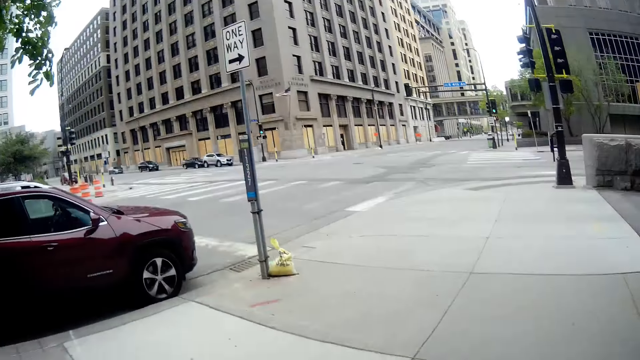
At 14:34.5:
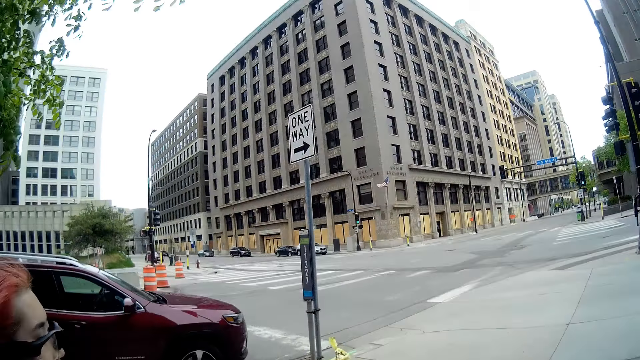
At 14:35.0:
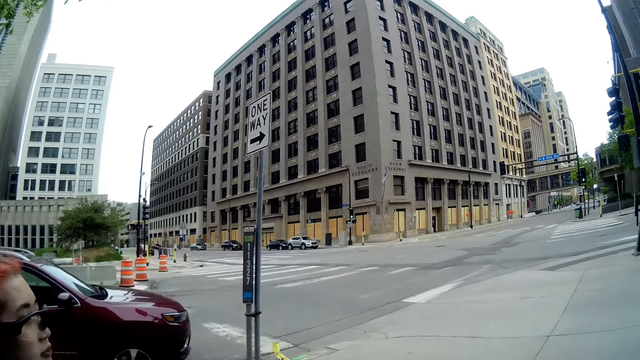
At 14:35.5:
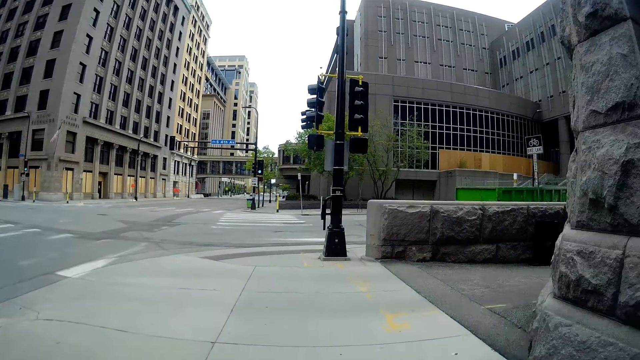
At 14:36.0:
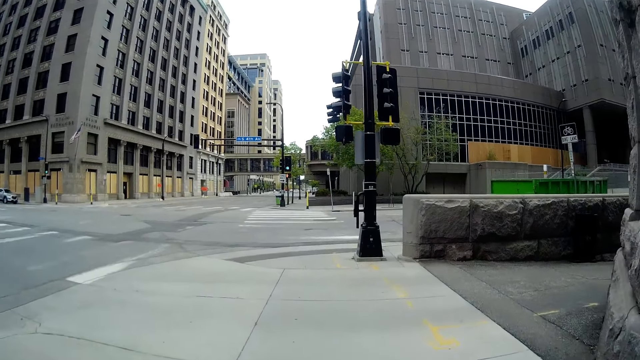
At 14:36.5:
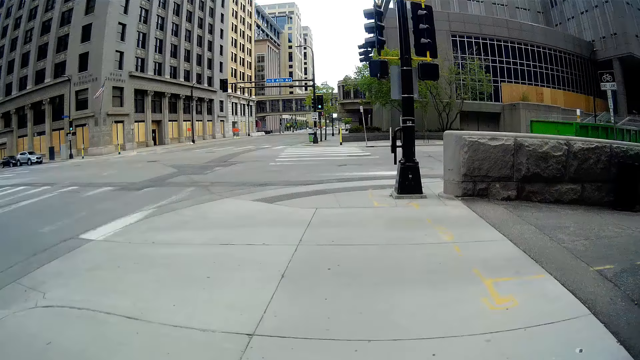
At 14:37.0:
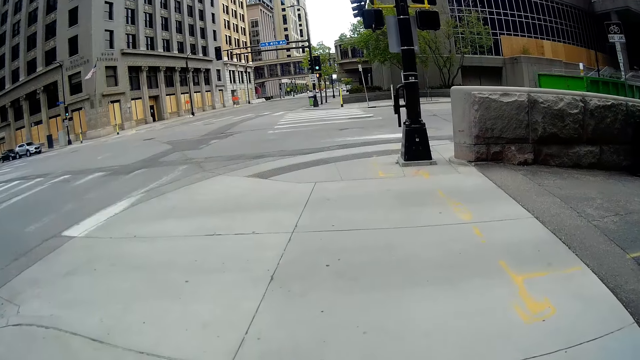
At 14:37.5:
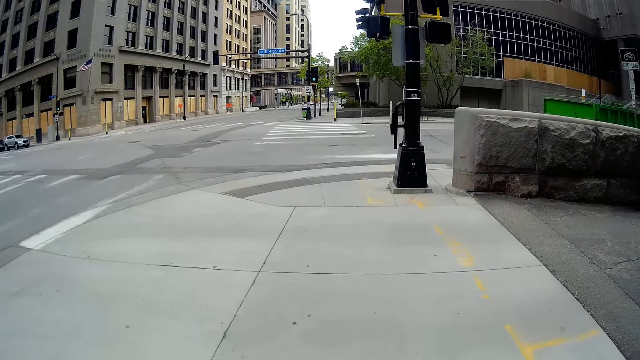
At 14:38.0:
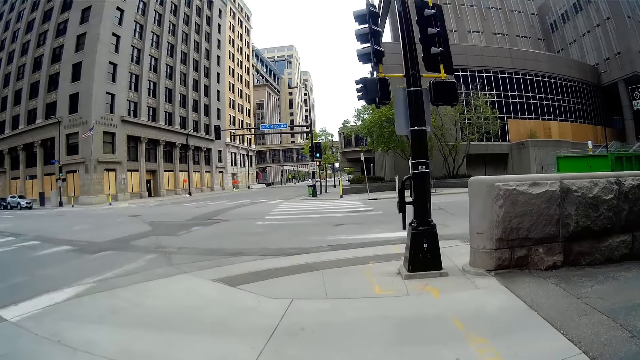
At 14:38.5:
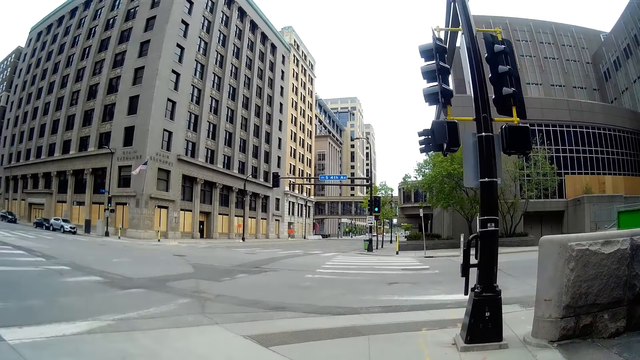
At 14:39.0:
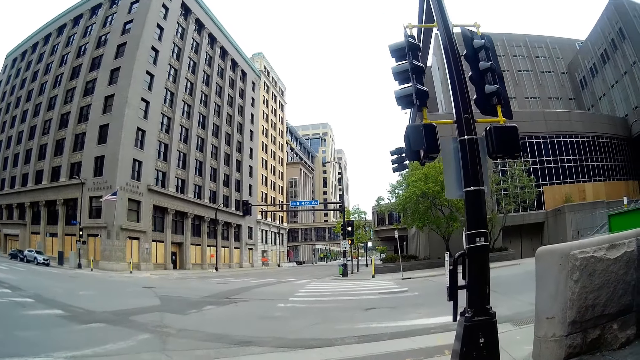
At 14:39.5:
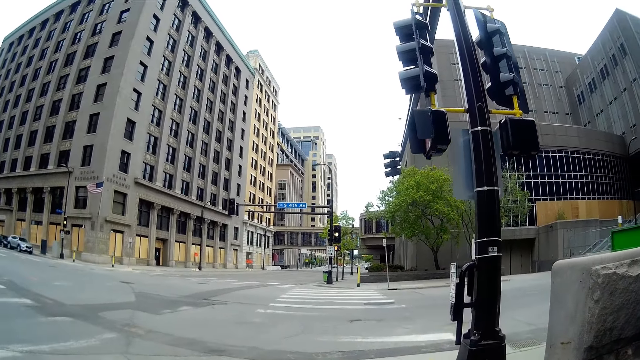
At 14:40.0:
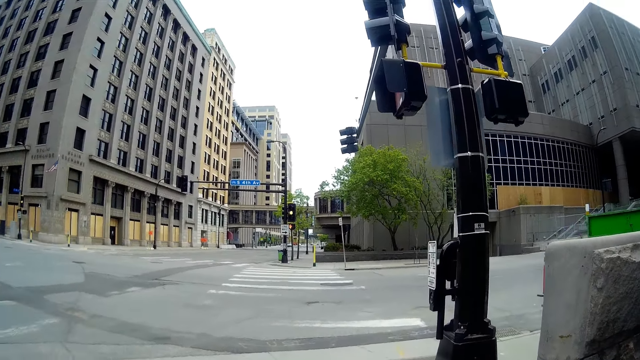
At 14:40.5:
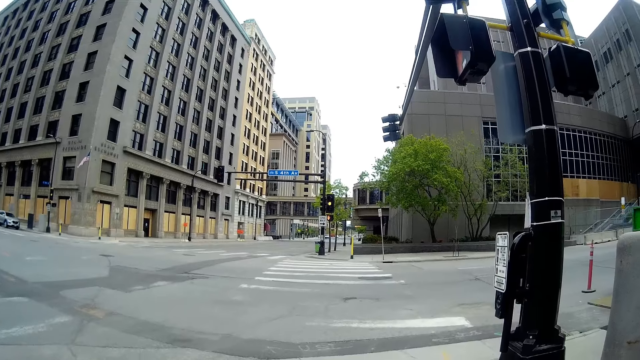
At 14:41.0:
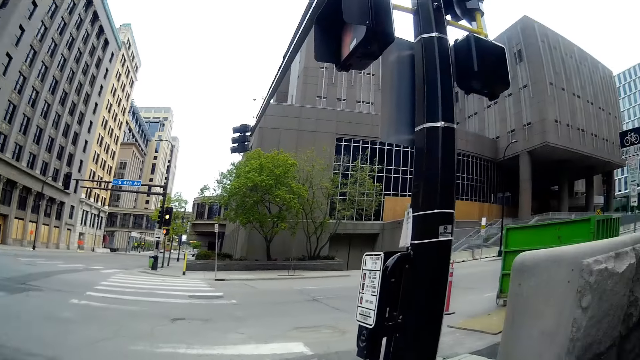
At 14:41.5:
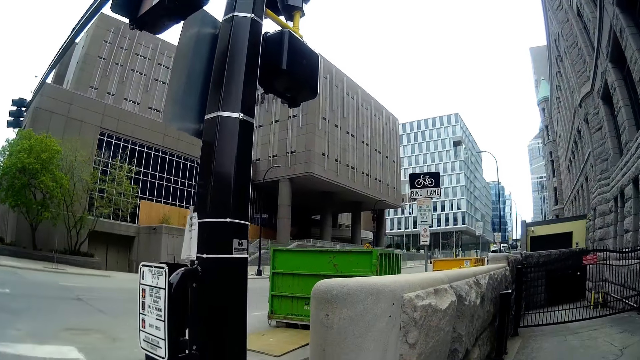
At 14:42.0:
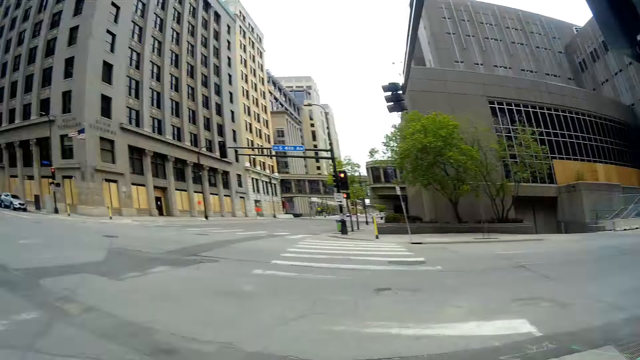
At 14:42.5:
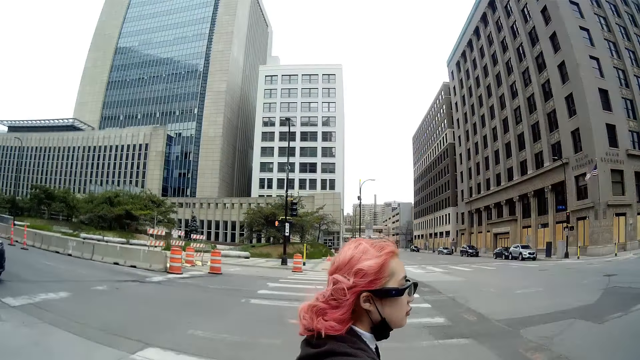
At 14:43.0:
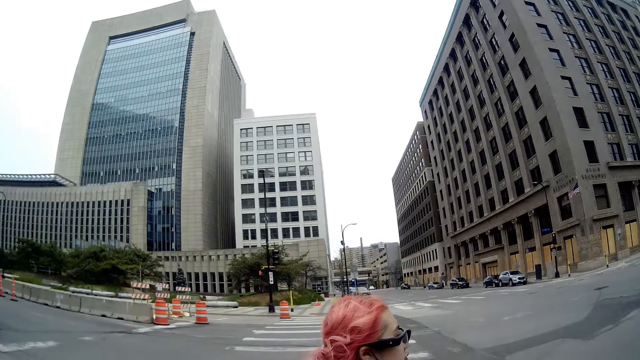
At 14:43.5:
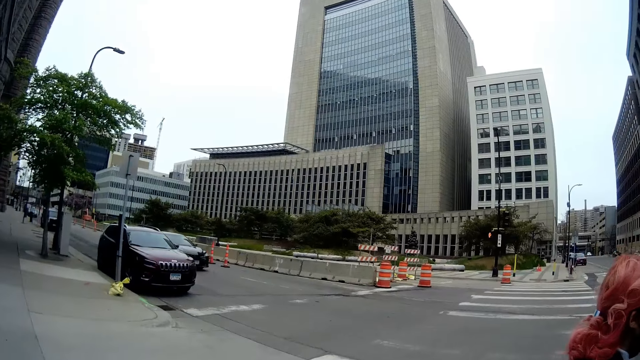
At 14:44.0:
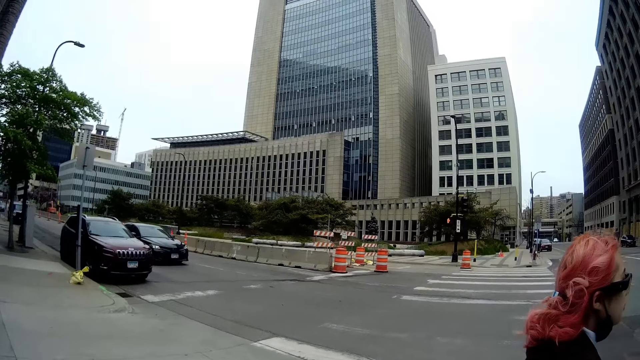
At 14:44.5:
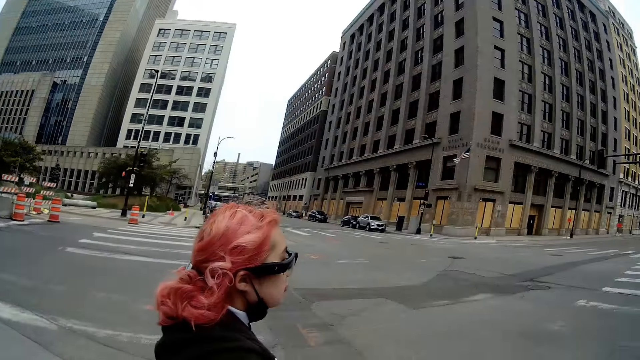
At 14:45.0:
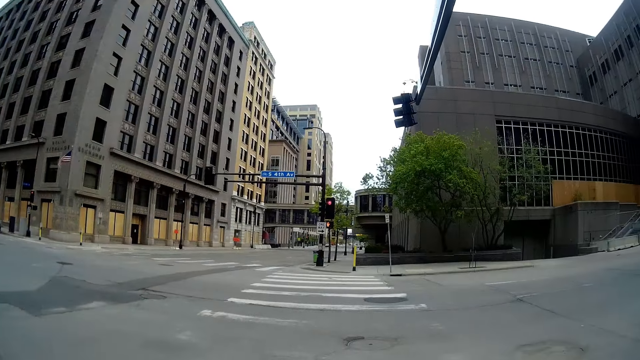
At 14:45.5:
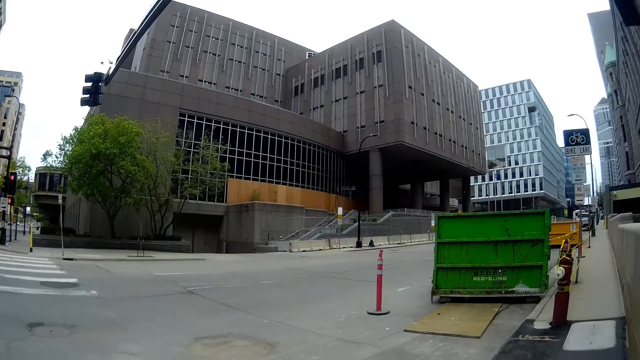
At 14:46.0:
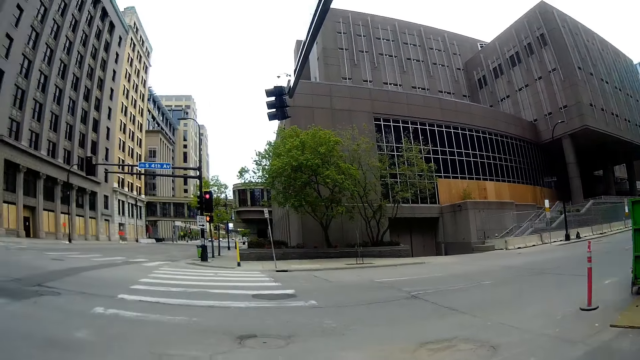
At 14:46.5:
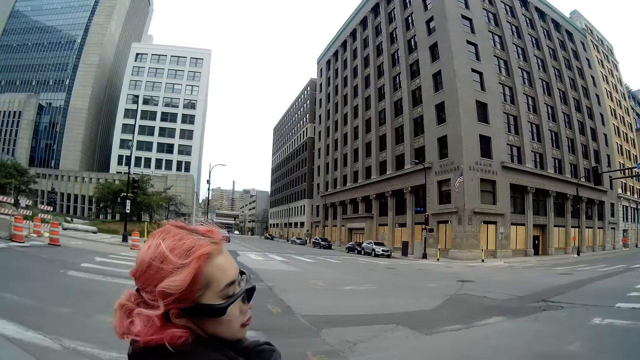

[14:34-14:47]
The woman walks. The woman walks again. A black car drives past the camera wearer and the woman. The woman is walking.

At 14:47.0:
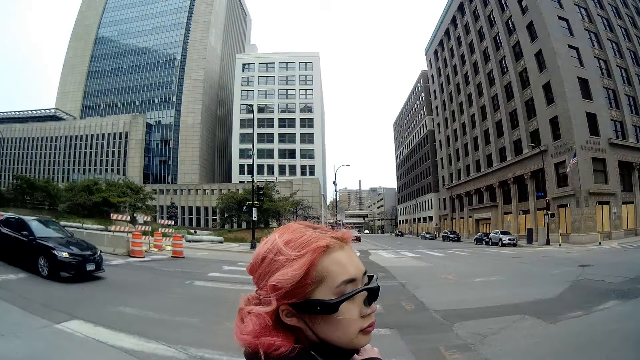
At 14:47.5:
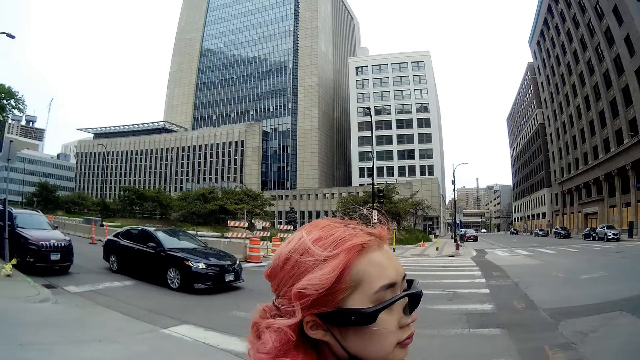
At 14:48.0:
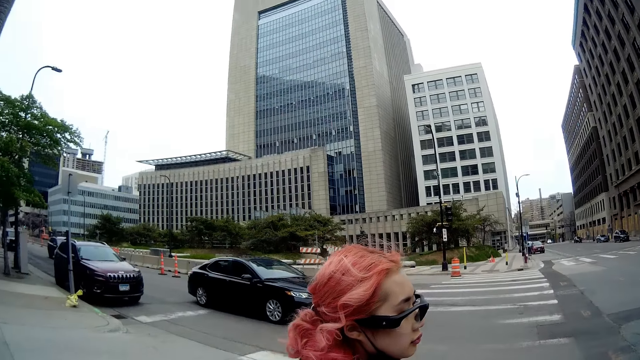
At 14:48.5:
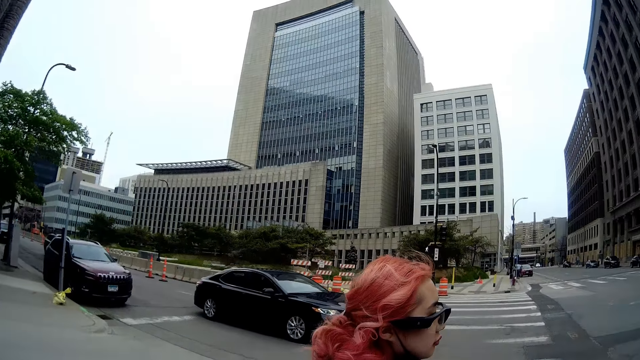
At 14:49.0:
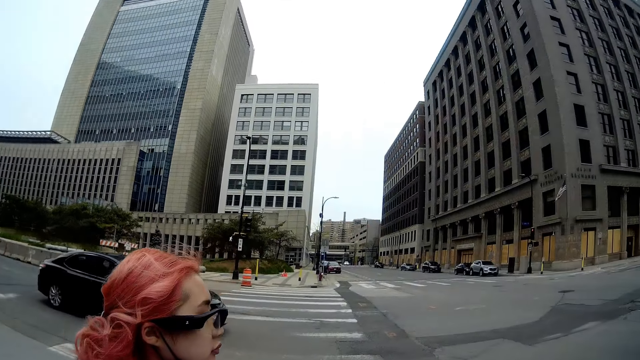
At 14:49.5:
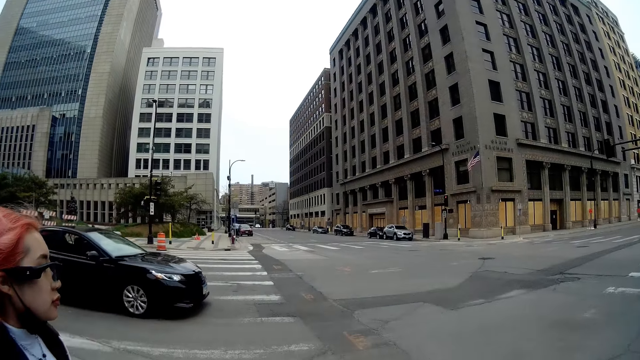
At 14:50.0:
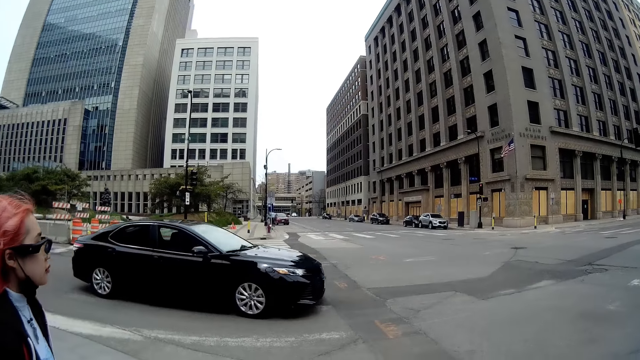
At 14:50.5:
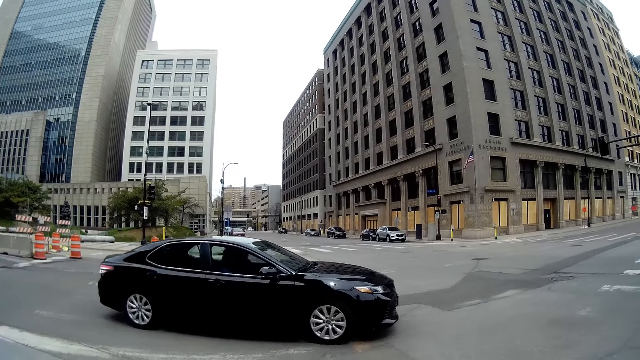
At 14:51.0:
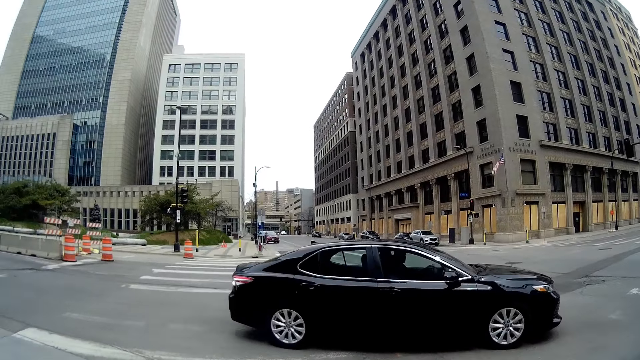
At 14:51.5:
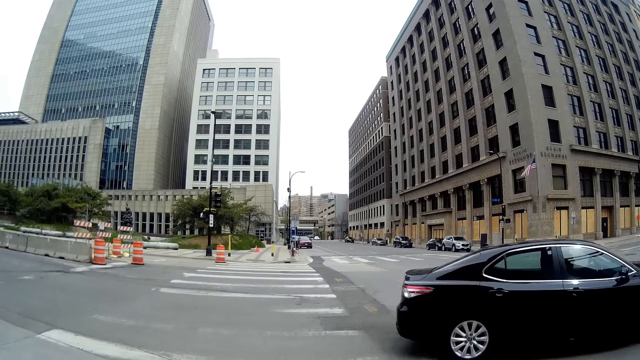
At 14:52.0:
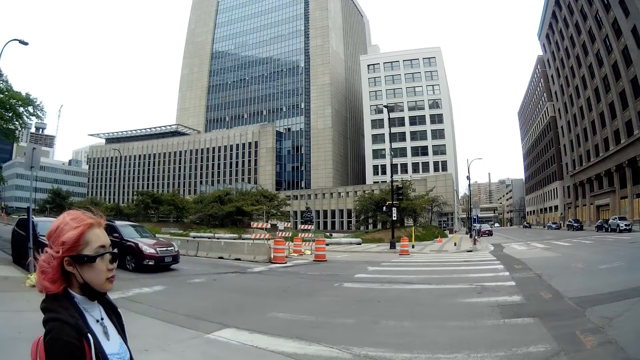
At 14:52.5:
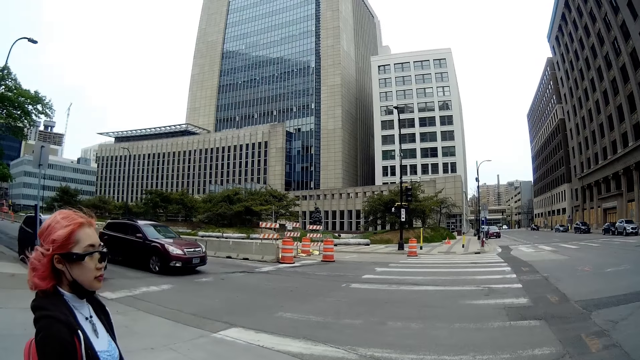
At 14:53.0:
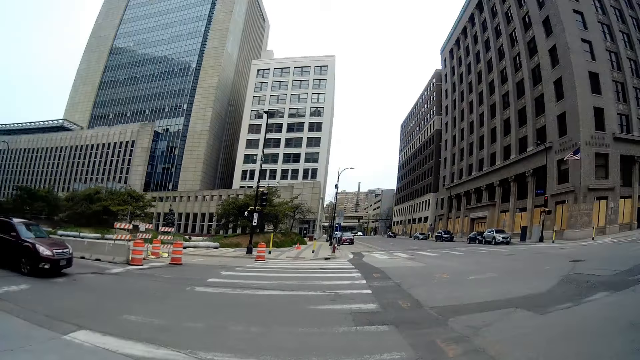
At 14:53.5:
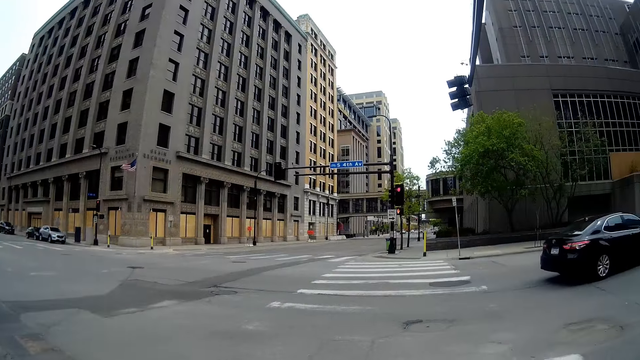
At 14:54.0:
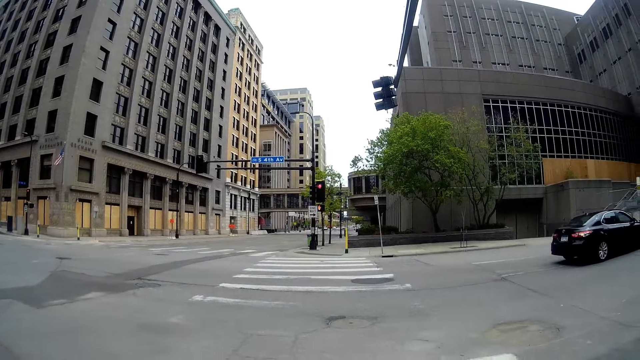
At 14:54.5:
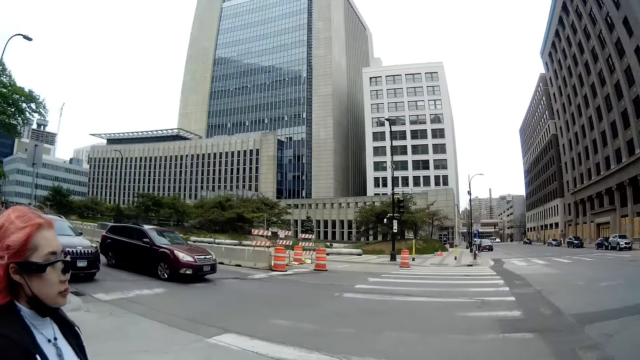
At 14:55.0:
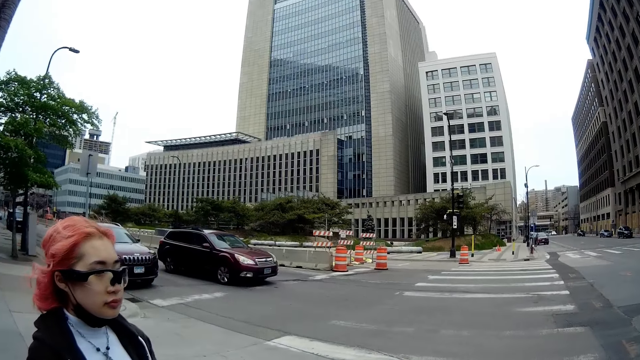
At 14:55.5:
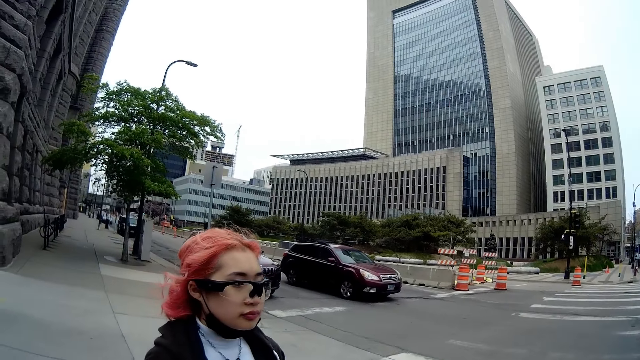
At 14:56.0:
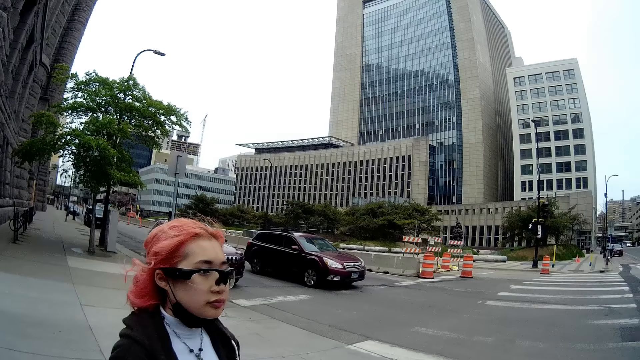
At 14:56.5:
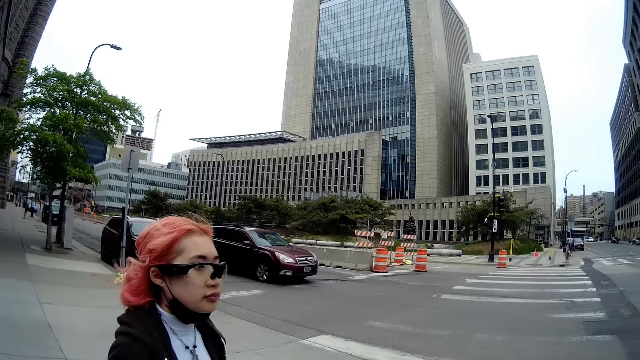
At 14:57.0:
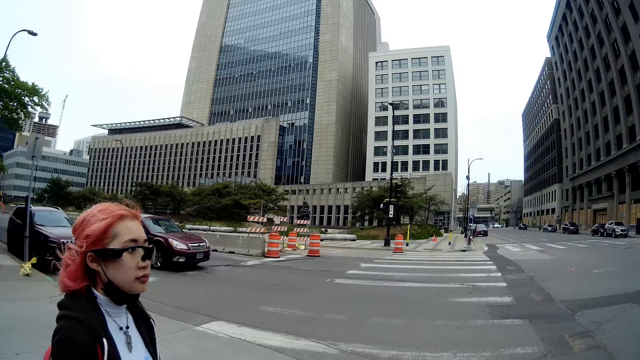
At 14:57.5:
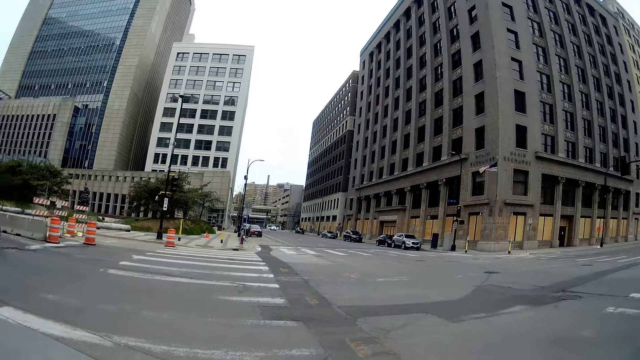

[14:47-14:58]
The woman slows down. A wine car approaches the camera wearer and the woman. The woman stands.
